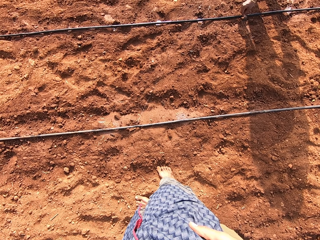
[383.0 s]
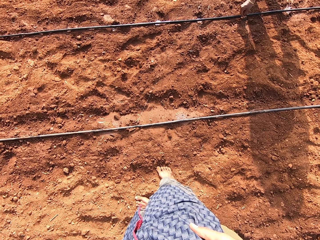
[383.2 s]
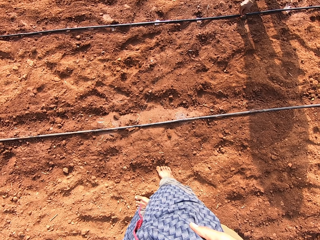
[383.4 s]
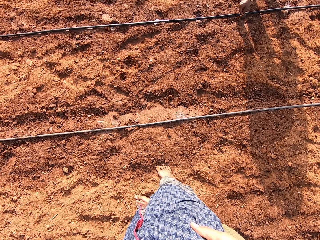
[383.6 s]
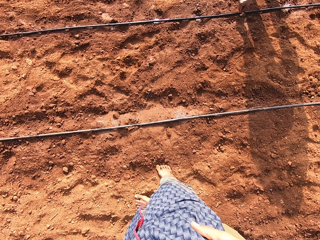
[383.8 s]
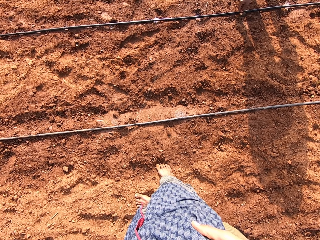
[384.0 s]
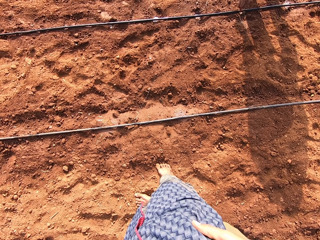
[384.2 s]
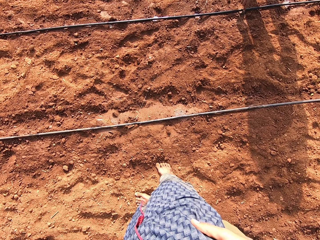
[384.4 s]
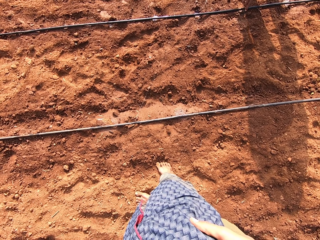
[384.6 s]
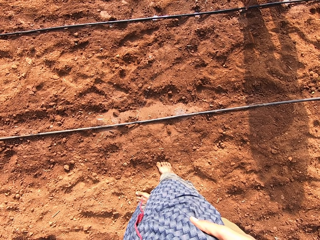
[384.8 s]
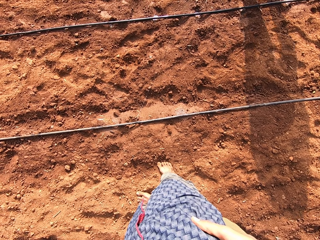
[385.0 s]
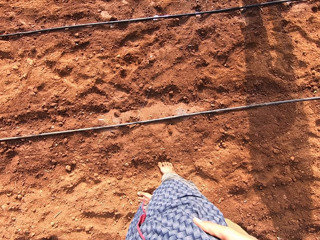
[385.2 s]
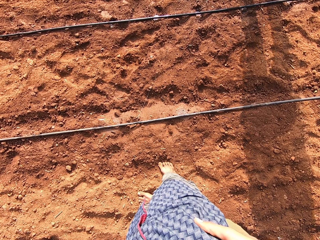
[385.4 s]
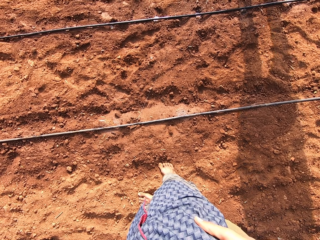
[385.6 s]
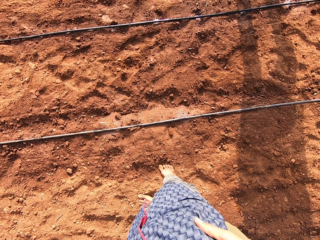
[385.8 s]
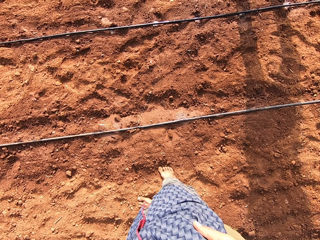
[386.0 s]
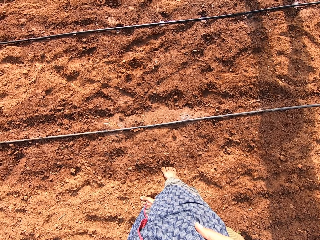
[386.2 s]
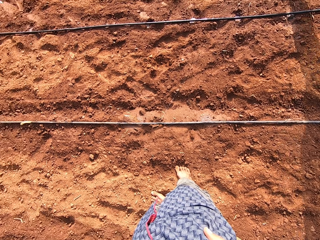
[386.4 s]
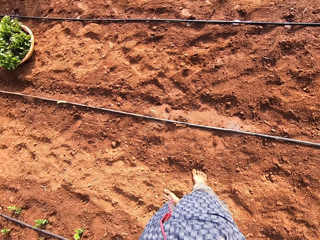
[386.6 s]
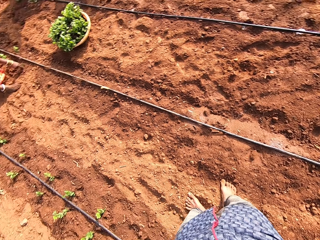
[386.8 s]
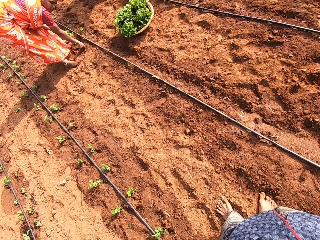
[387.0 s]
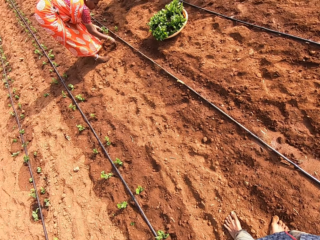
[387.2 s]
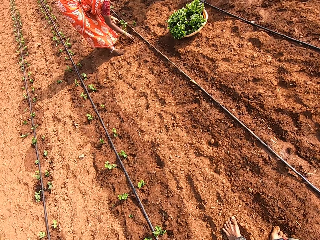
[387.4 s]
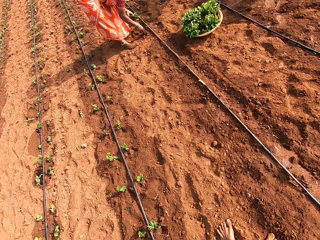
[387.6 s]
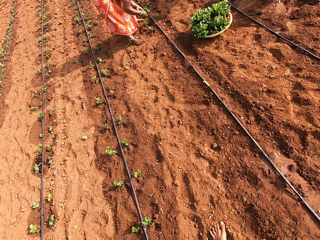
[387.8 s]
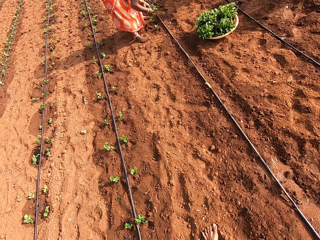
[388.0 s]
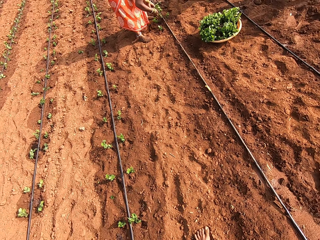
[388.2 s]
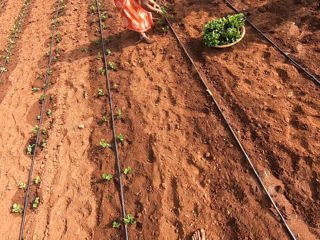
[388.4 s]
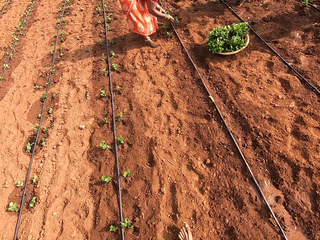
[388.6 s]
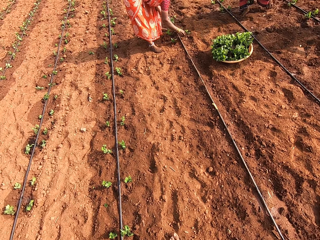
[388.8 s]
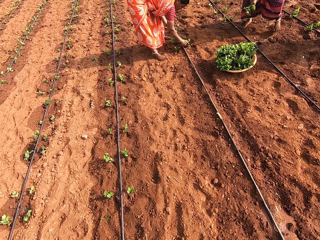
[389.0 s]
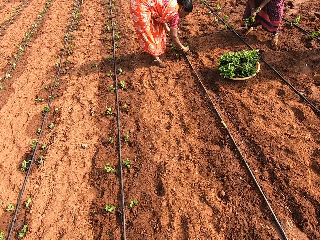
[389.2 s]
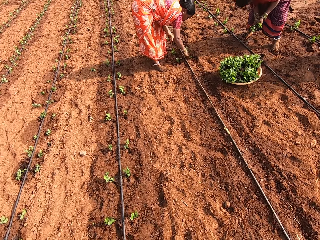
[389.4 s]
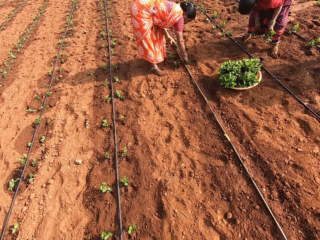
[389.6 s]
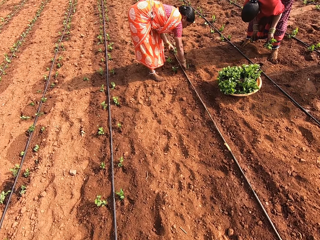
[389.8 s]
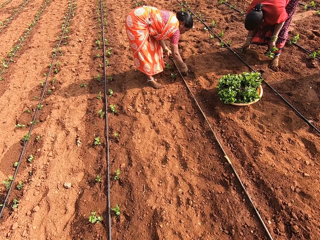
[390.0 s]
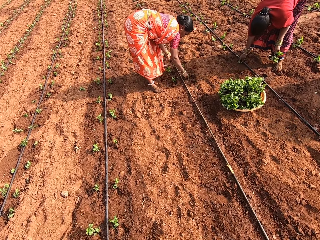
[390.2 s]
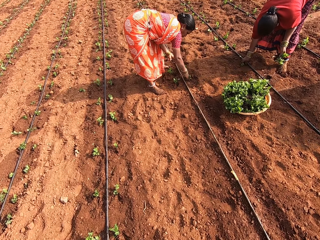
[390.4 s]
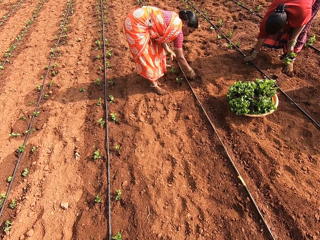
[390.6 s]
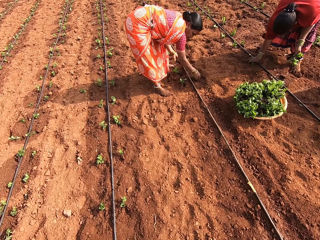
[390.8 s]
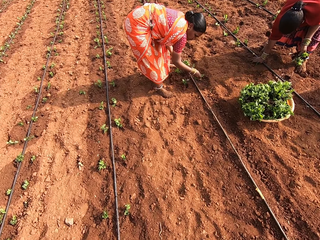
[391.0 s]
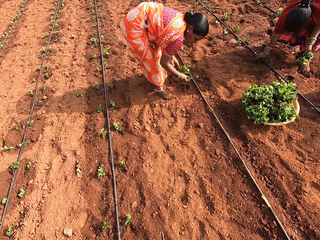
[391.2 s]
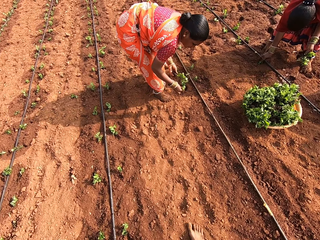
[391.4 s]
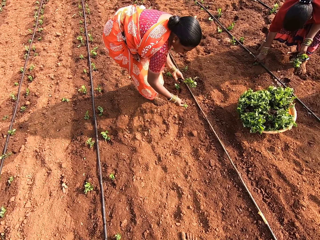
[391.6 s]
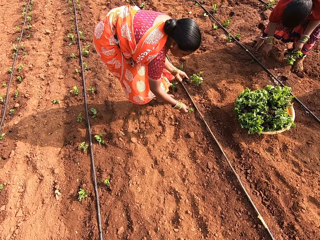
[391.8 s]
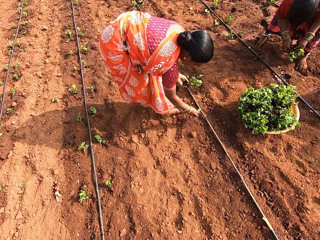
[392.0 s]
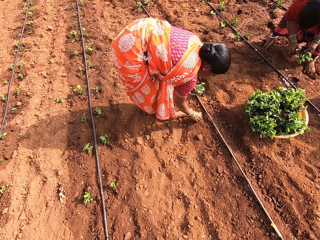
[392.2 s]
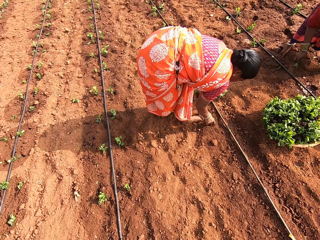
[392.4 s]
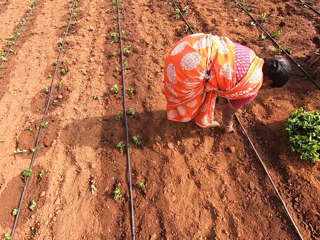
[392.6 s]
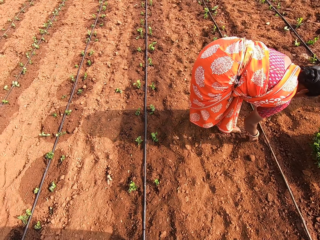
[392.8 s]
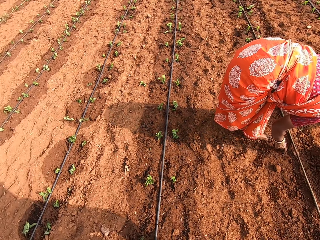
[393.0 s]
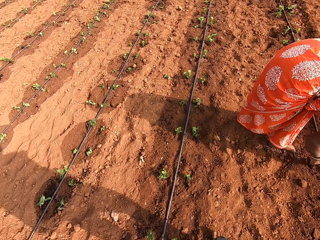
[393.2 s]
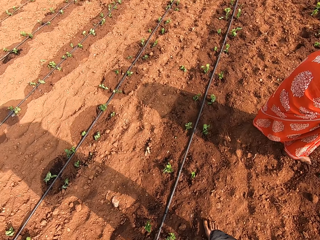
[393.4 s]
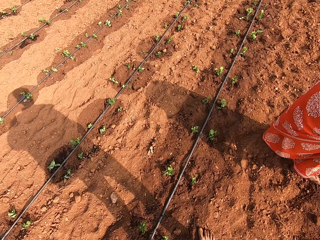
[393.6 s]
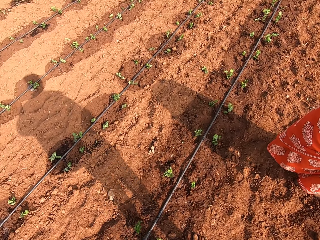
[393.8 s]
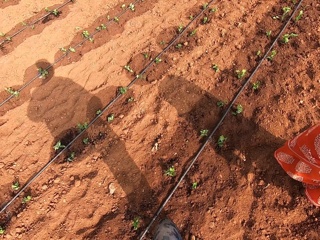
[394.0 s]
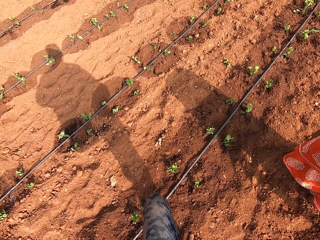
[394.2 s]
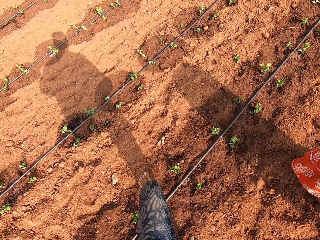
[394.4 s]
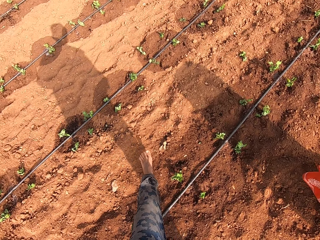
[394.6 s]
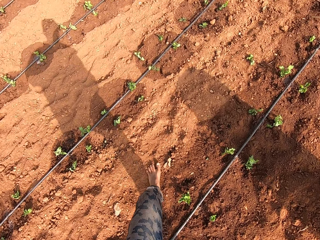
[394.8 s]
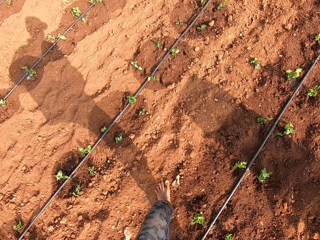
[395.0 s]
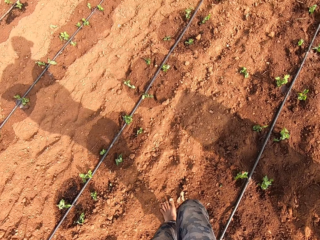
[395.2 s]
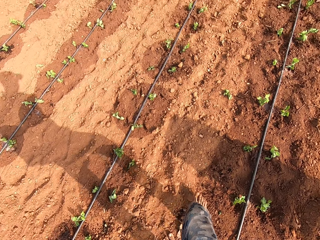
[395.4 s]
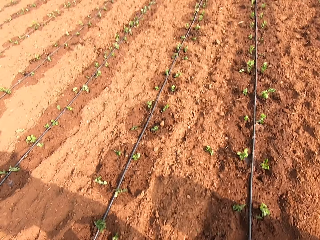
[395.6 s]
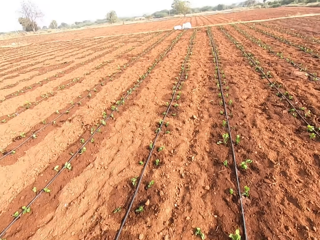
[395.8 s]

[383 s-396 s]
The camera wearer stops and looks around while talking. They walk in the field.

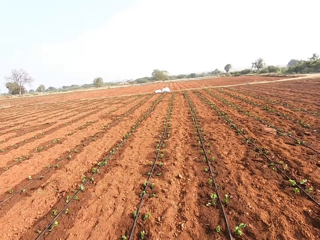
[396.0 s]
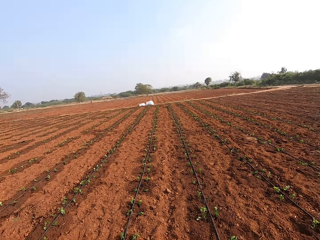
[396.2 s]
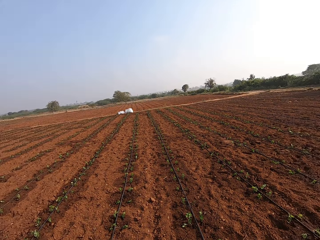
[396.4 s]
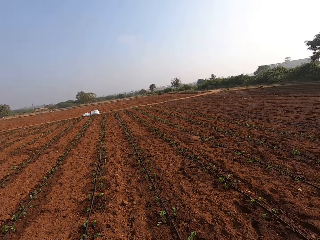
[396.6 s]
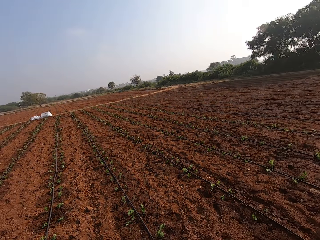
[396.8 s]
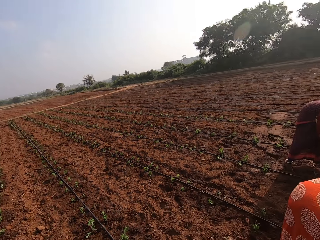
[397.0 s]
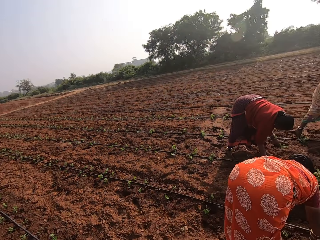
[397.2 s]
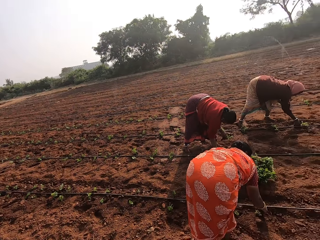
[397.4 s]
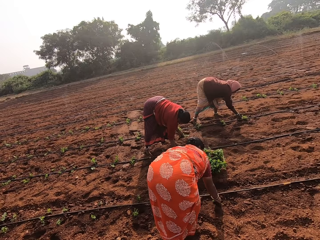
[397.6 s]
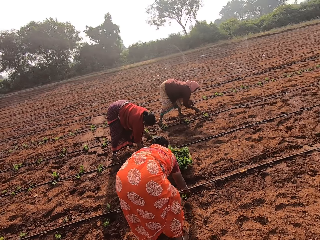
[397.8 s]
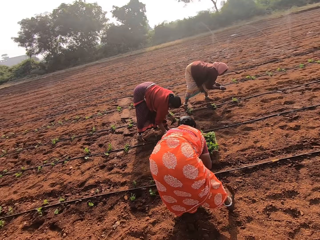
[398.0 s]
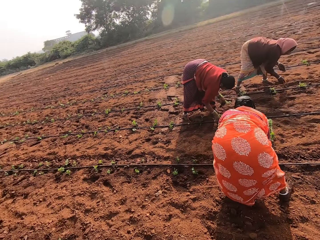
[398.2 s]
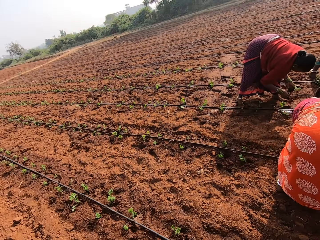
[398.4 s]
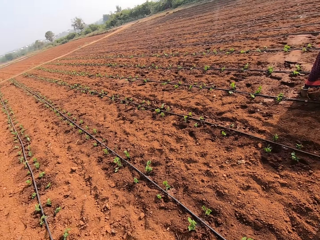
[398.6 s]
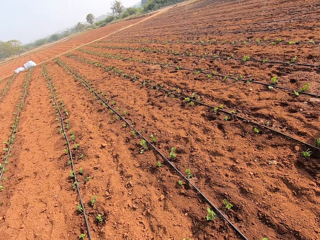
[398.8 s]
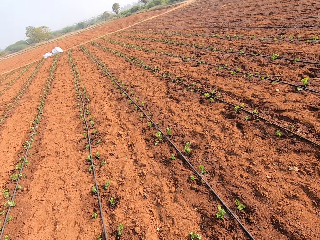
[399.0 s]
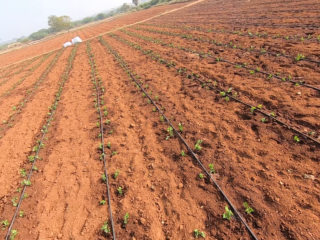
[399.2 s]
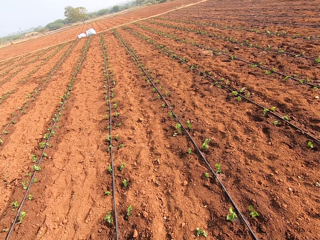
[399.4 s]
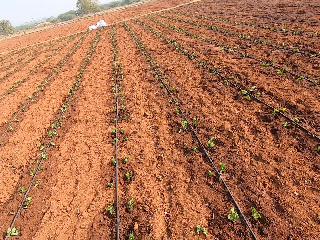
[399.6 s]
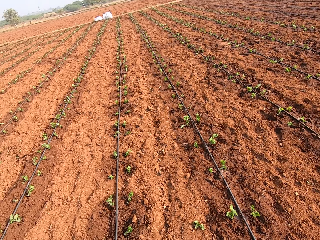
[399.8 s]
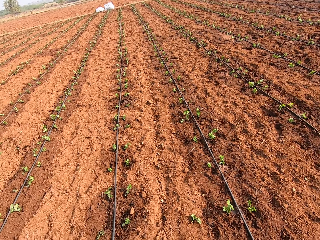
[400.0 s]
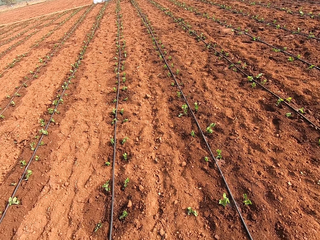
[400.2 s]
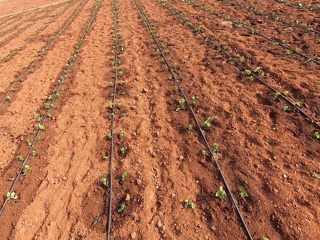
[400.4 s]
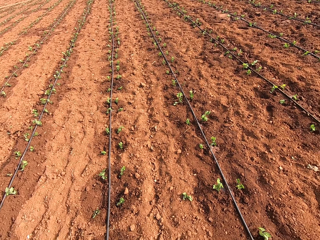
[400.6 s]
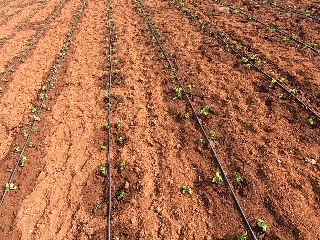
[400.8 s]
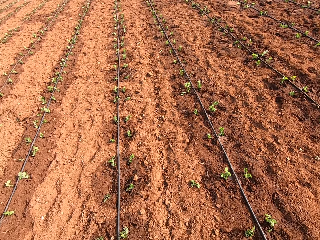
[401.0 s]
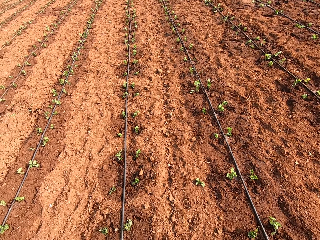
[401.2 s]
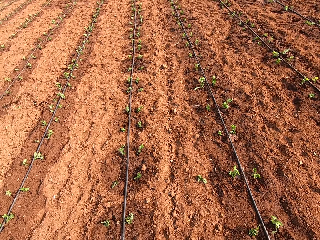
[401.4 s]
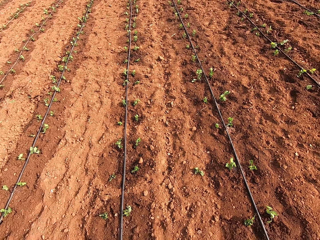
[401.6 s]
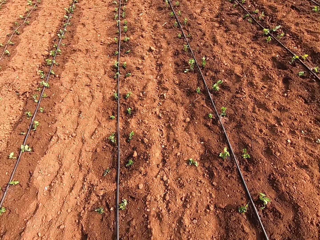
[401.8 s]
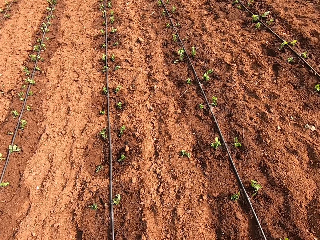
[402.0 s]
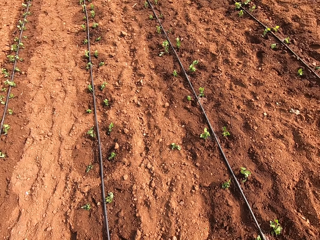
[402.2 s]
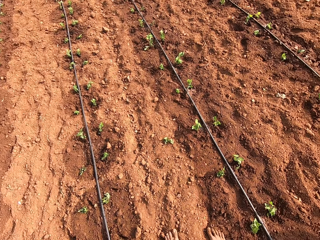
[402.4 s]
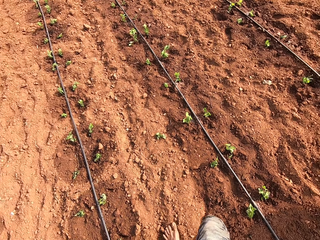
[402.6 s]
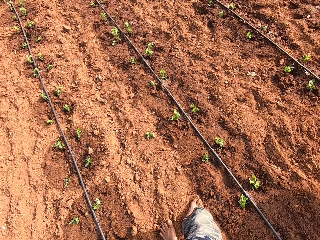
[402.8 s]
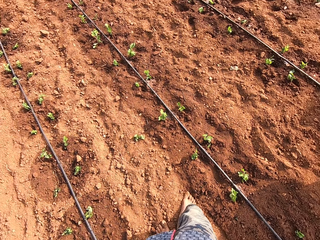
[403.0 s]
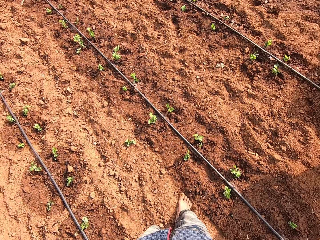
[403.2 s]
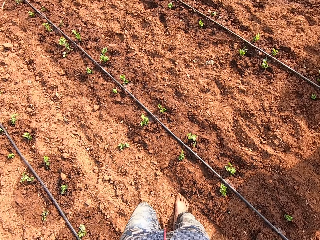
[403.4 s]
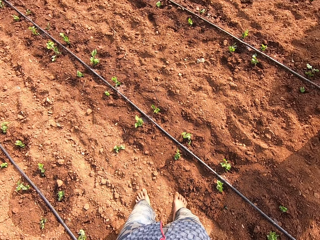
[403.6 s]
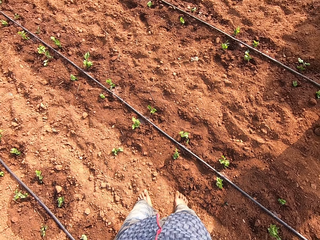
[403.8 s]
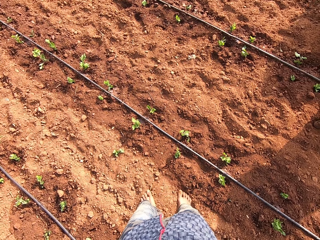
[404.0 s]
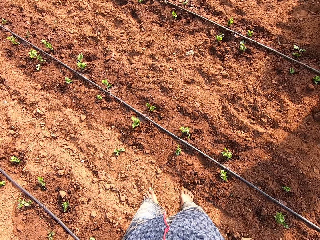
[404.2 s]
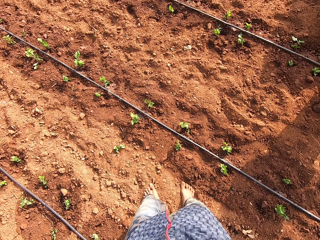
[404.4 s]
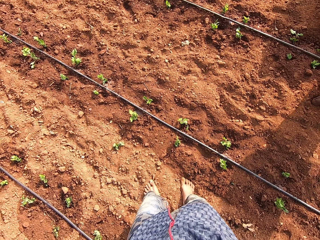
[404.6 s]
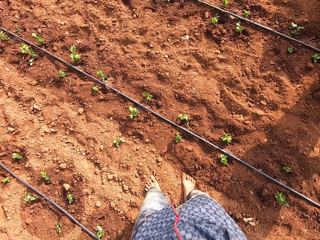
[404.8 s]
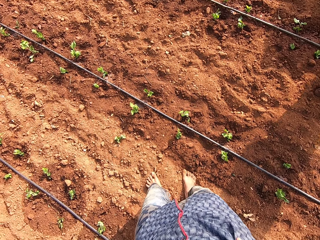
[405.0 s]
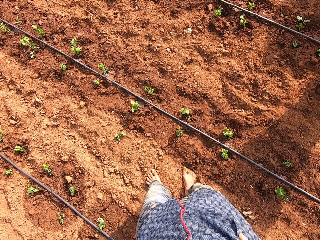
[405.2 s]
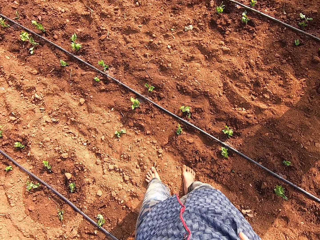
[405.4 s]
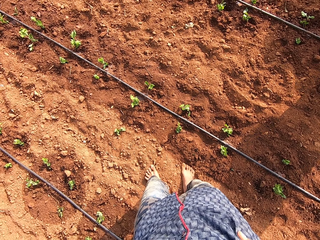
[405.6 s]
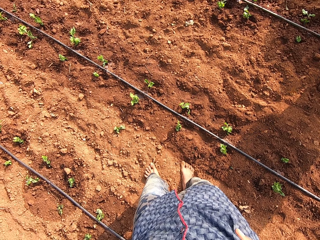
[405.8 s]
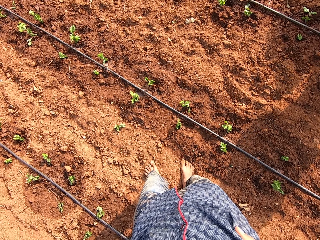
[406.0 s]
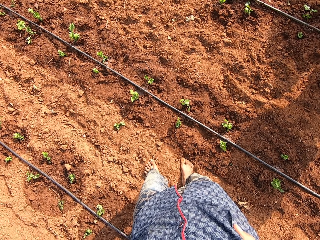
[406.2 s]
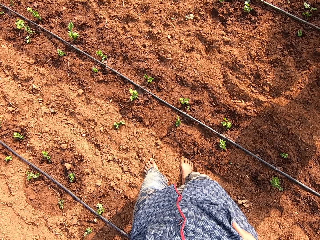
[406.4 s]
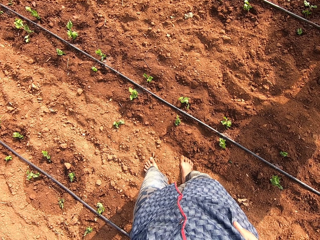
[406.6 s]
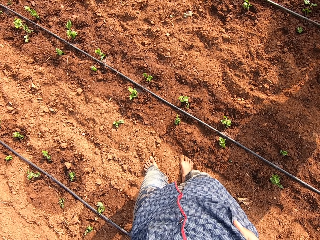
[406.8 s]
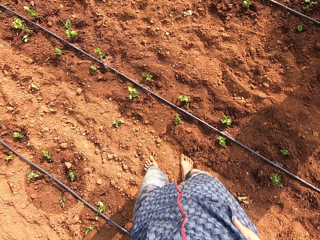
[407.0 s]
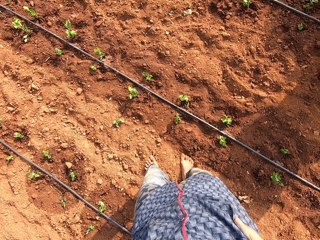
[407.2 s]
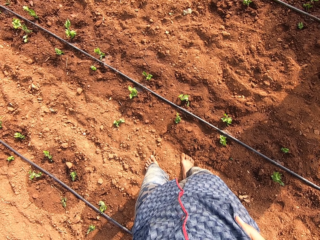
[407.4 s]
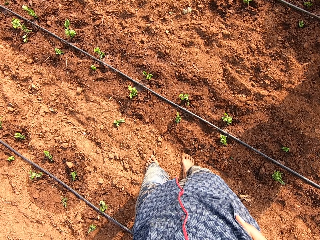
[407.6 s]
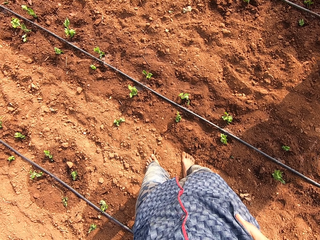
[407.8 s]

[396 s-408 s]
The camera wearer looks around.
